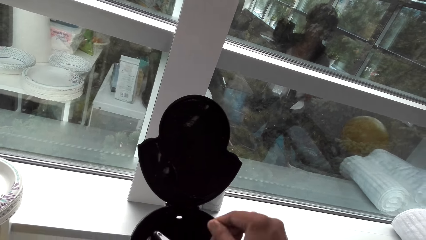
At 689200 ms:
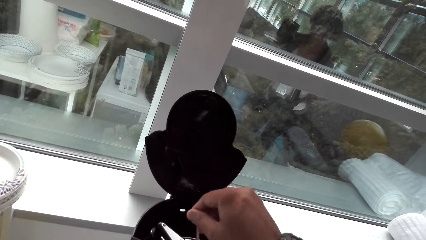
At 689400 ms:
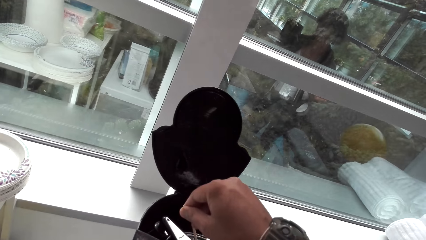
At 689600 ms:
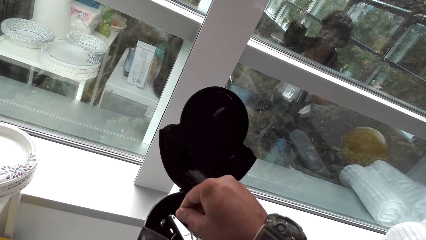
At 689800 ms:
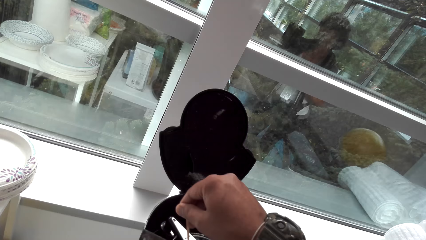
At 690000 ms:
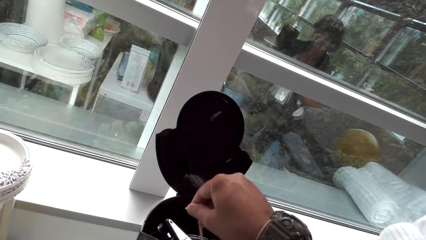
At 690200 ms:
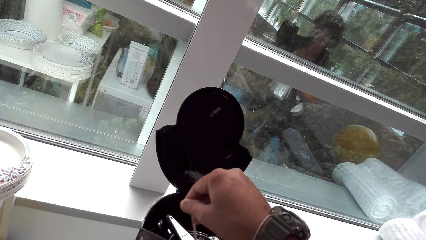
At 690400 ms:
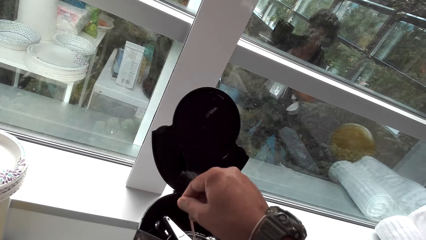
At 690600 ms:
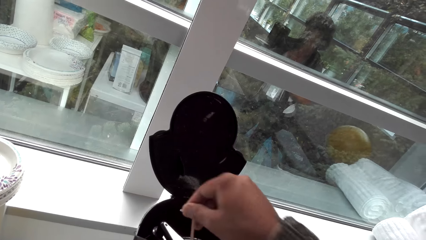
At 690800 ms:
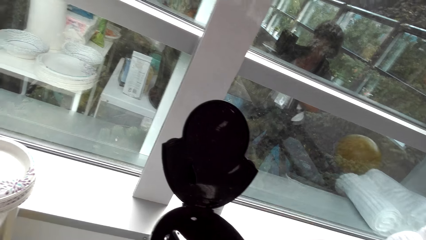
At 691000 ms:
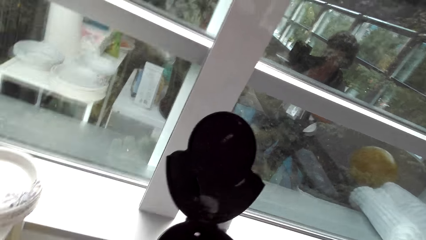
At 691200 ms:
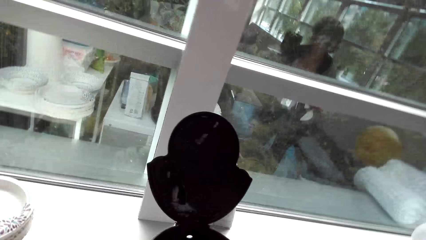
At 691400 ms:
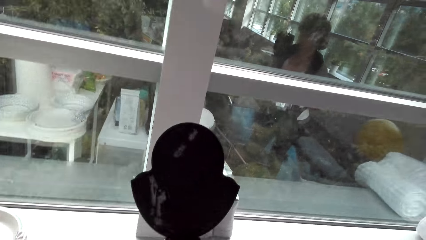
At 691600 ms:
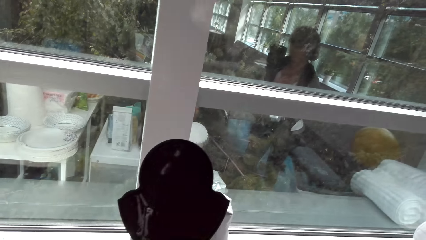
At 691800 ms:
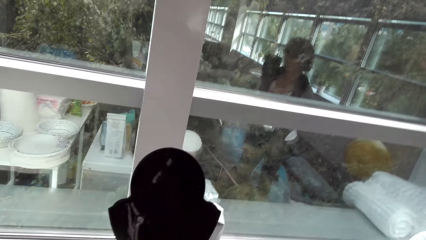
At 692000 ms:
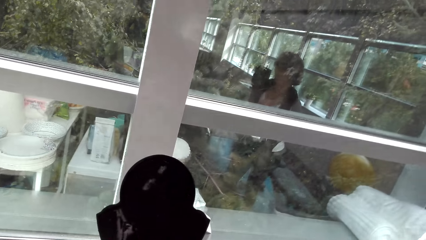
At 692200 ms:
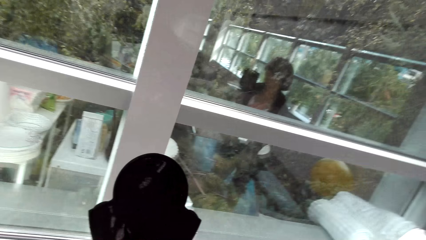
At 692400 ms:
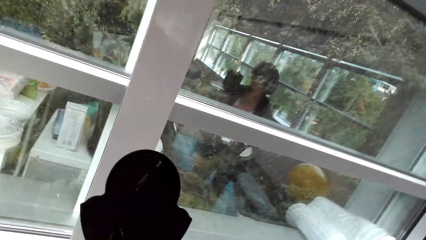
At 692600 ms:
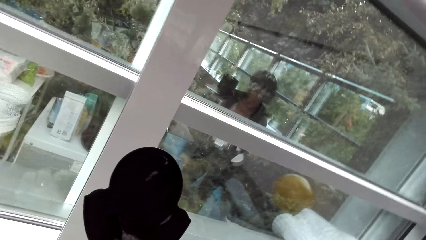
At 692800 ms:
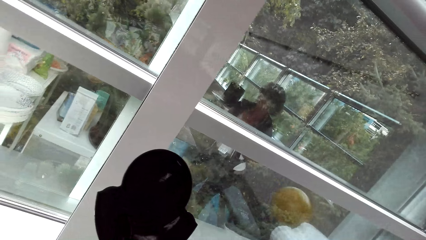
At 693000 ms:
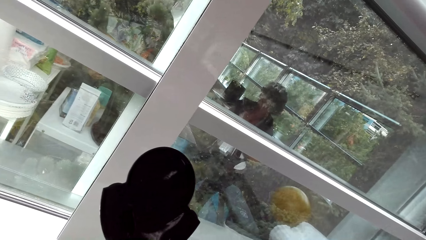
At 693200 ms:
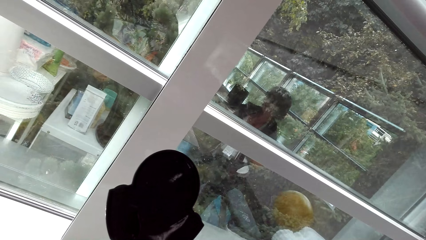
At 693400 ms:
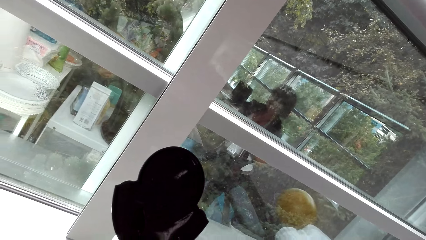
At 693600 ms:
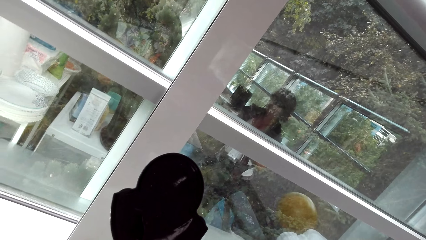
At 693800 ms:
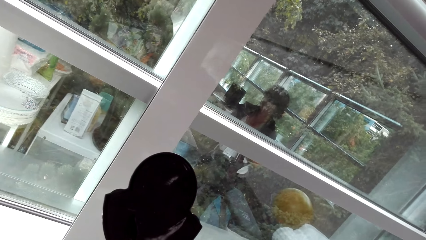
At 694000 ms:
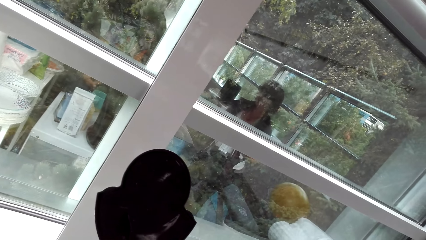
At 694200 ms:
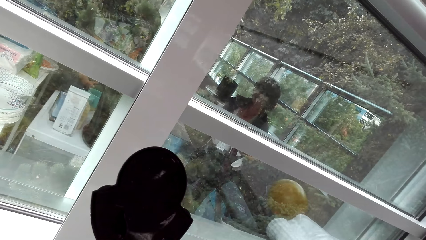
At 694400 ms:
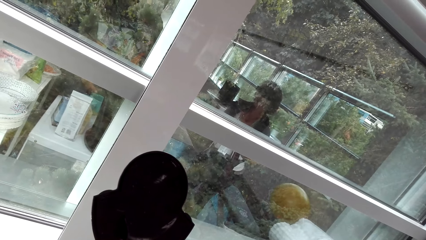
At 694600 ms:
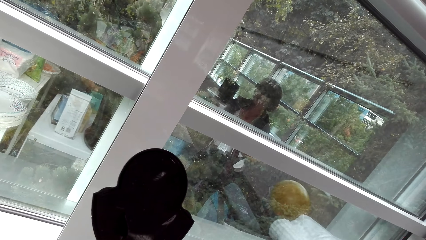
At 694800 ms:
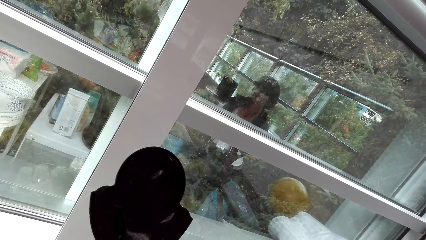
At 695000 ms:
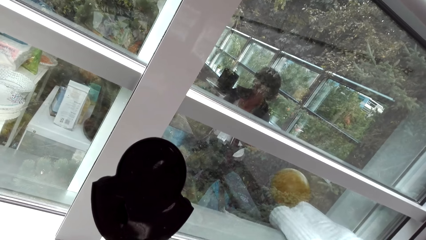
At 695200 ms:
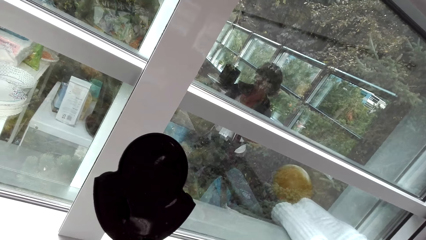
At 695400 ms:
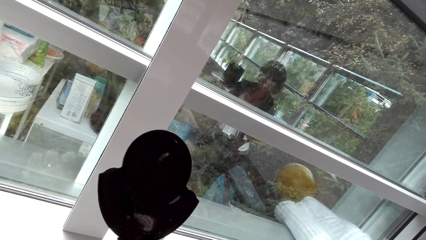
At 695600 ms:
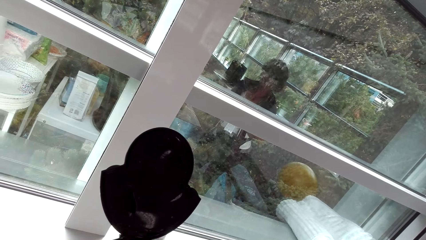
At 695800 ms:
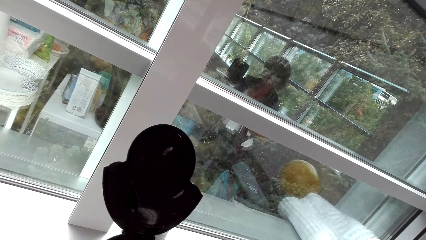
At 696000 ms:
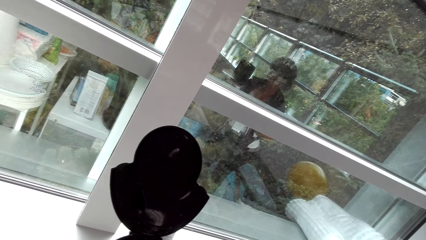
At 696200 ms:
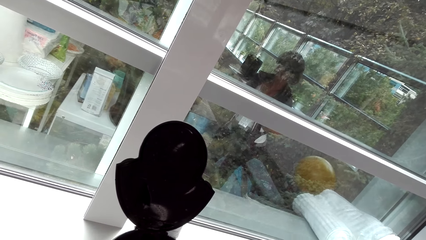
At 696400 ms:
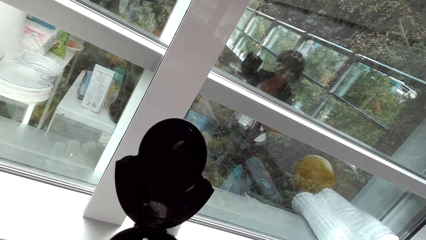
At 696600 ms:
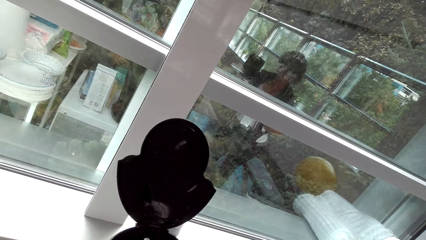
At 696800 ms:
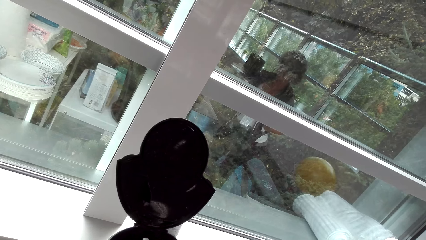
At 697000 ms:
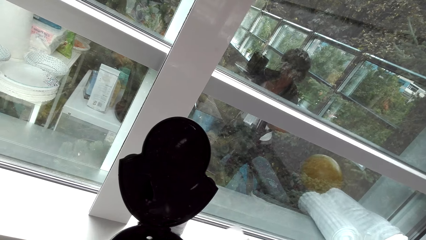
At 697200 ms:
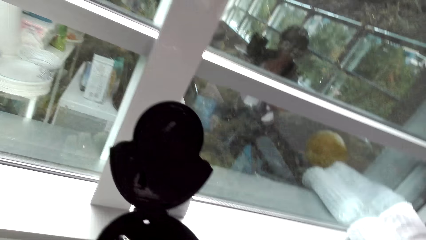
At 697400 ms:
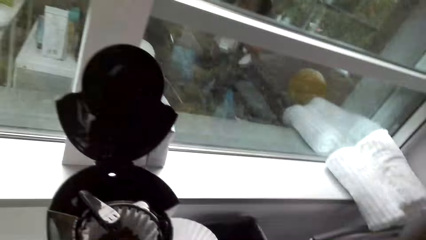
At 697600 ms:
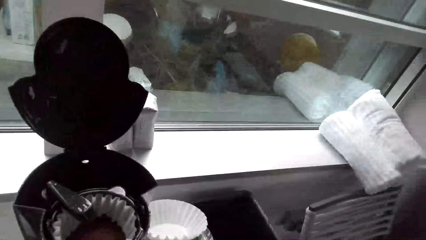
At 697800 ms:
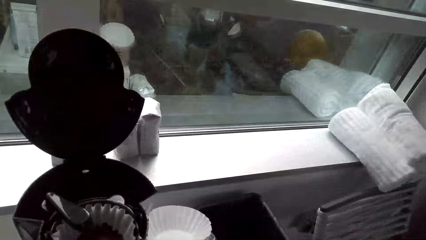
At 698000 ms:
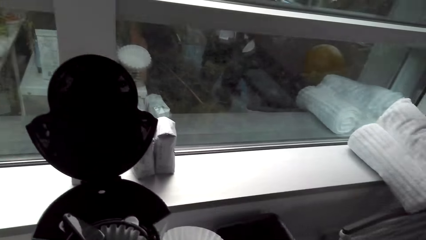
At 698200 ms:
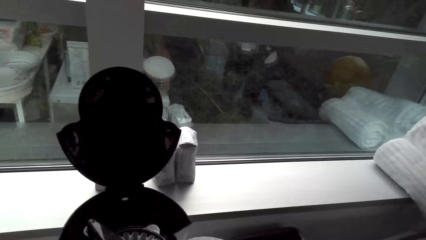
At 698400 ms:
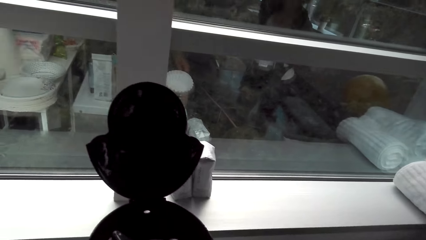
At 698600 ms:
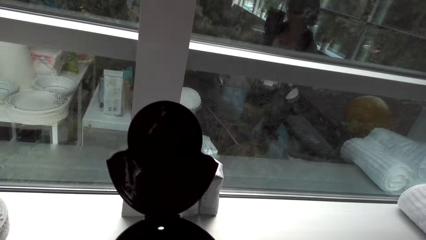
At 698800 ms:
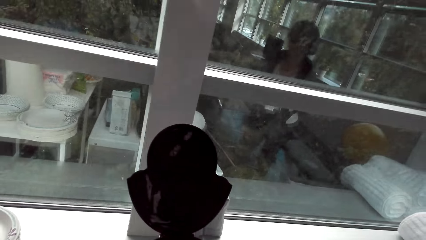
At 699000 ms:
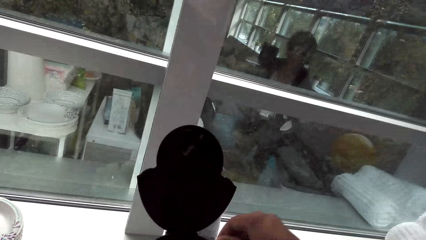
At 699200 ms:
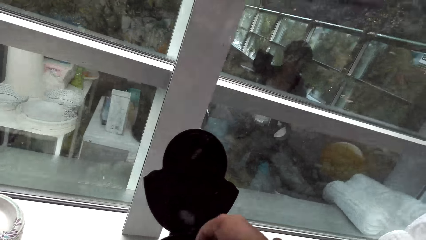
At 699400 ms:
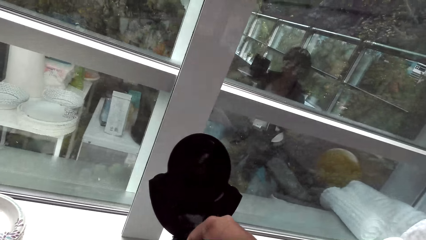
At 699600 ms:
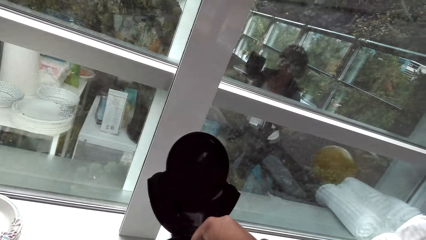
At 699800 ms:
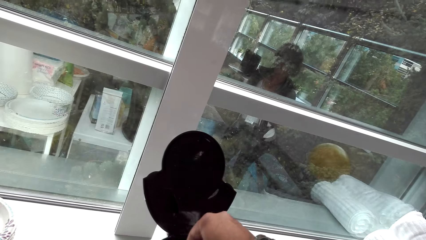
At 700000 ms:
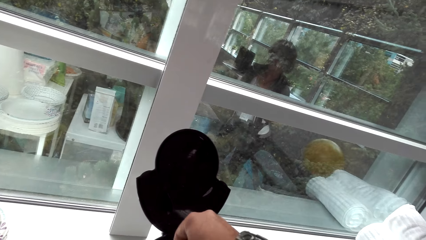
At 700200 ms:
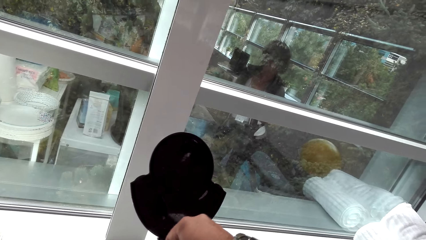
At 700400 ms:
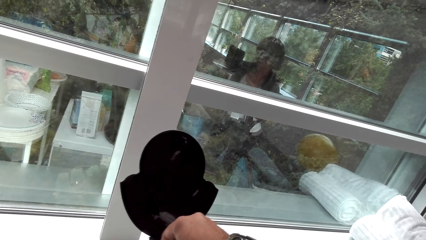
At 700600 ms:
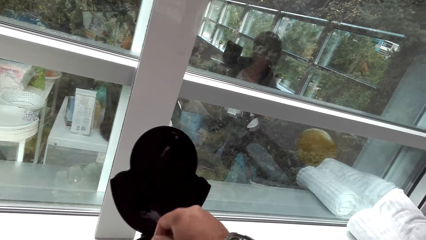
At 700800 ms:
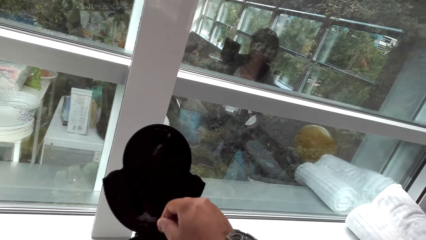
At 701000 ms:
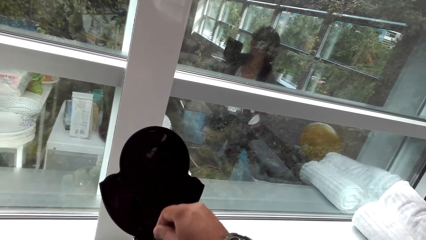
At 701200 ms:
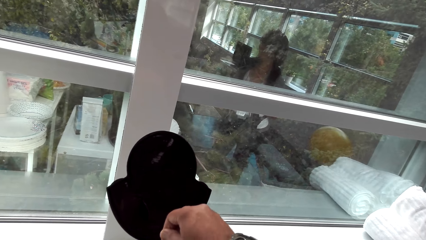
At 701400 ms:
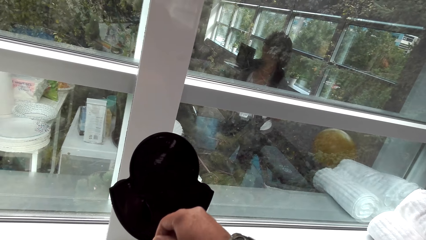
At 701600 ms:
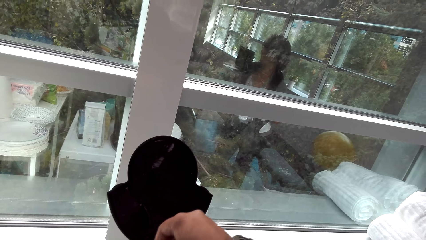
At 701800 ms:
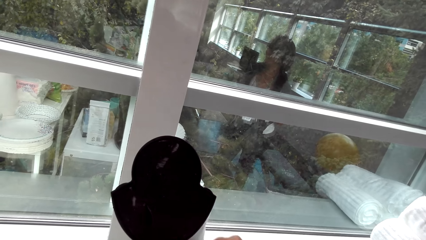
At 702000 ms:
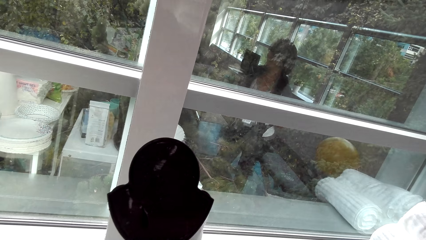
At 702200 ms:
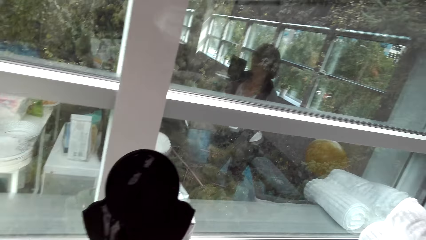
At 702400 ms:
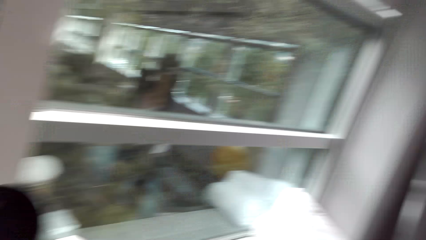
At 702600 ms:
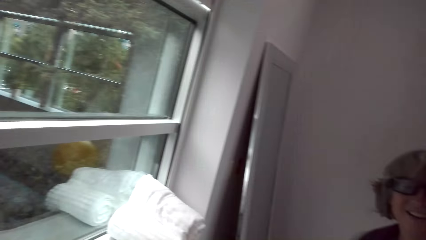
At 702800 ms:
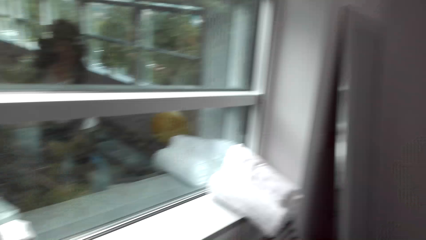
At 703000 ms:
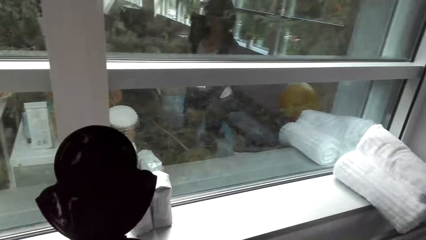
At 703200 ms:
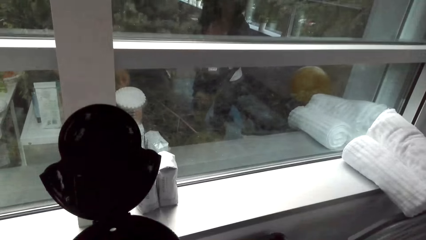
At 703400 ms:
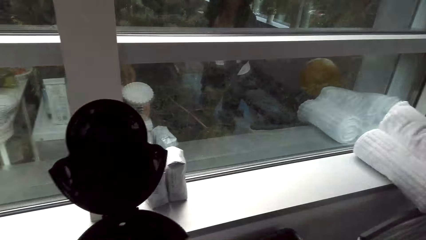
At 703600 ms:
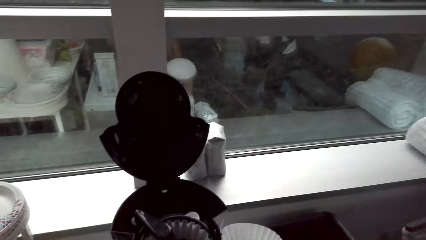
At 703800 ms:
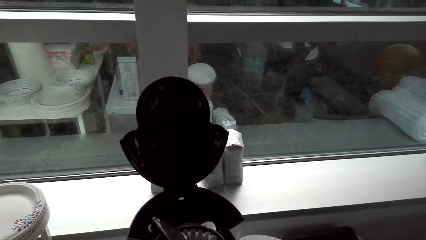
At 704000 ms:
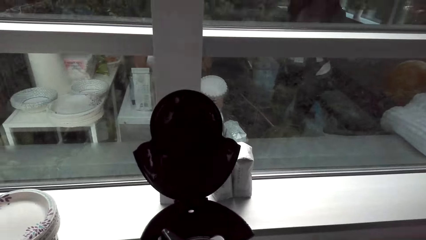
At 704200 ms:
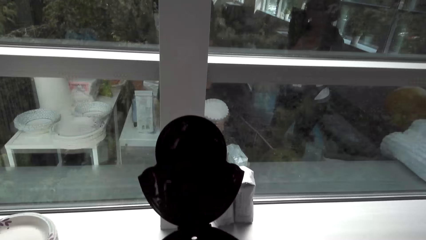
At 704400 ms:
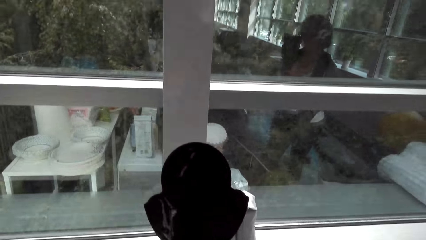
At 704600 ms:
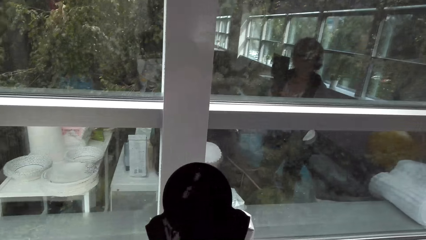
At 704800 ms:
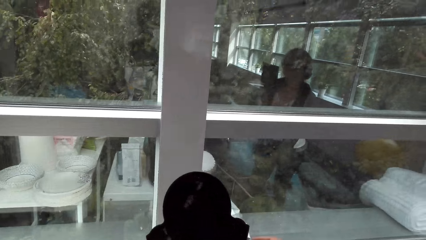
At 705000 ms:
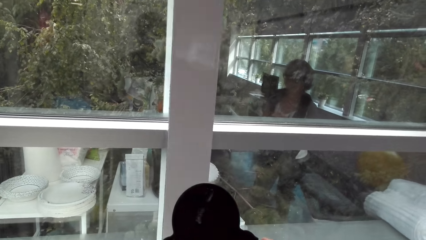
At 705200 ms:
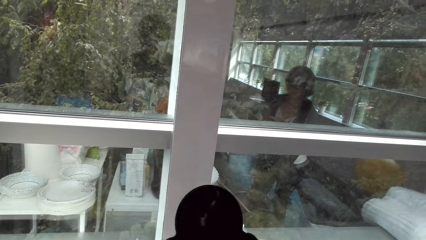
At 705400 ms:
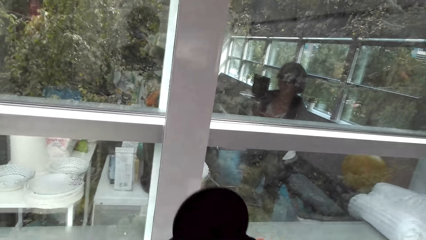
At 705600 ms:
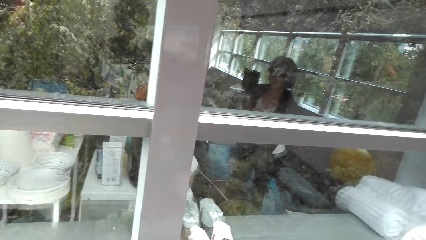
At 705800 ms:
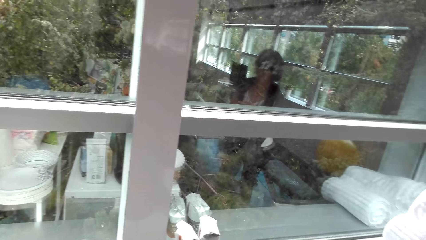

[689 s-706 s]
The camera wearer talks with a lady, stirs the coffee and looks around. They talk with the lady and look around. They talk with the lady, stir the coffee and look around. They hold something. They talk with the lady and look around.
